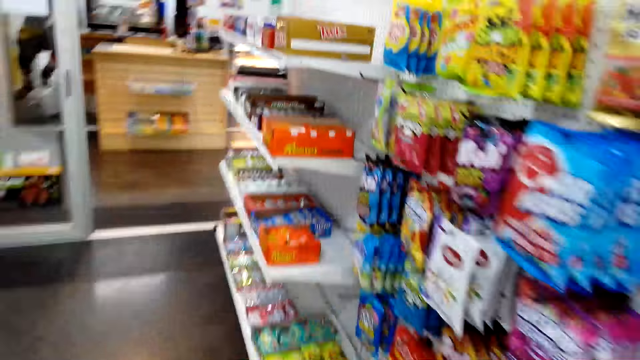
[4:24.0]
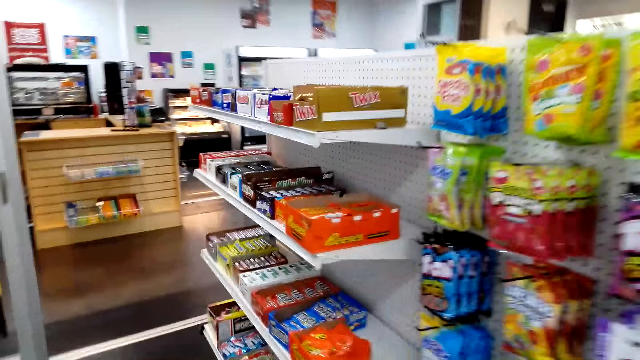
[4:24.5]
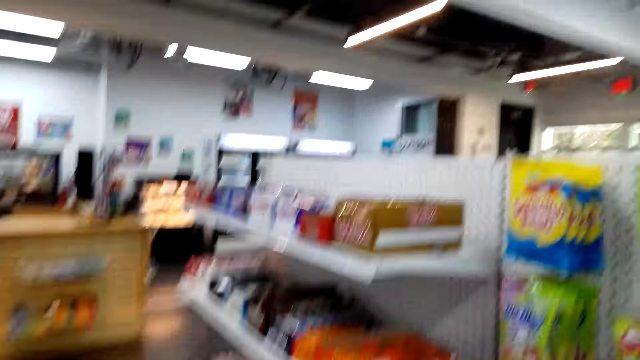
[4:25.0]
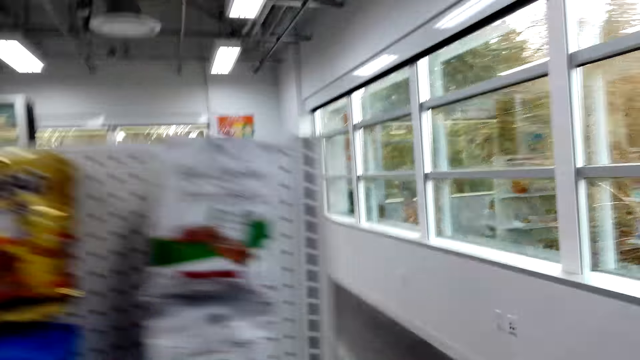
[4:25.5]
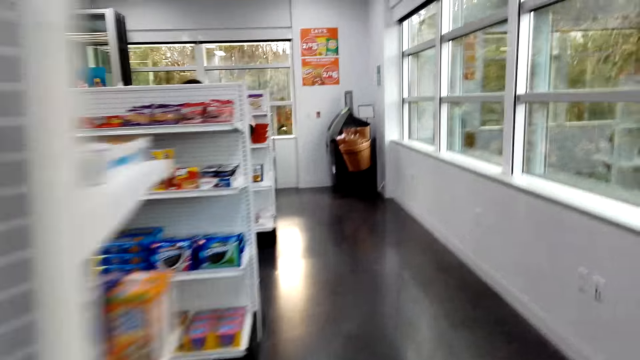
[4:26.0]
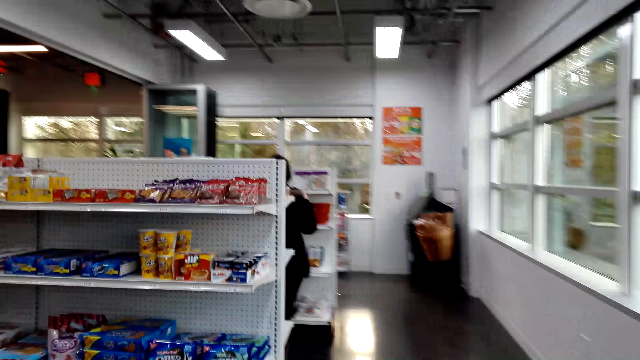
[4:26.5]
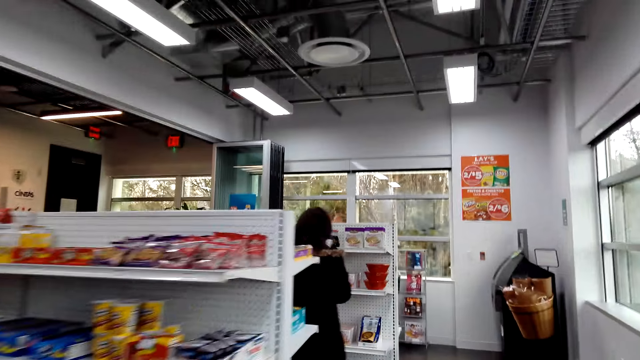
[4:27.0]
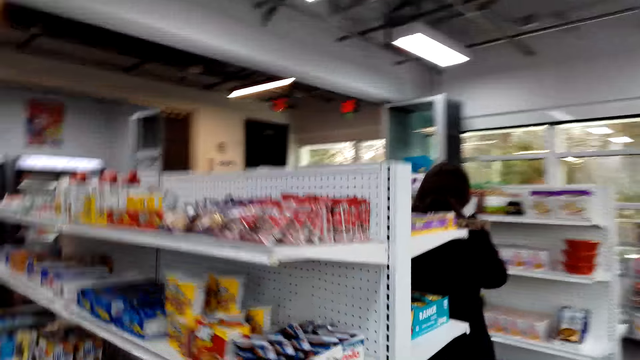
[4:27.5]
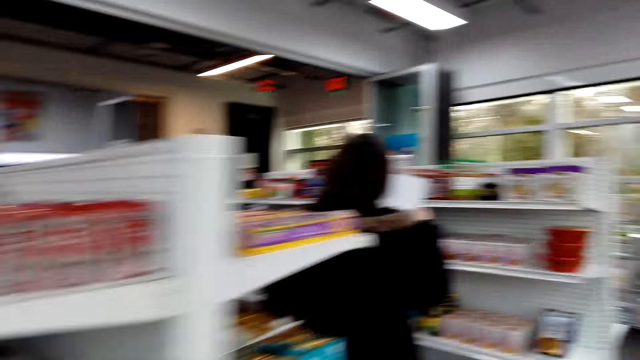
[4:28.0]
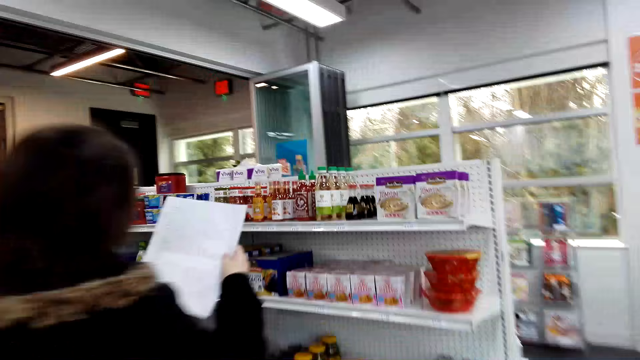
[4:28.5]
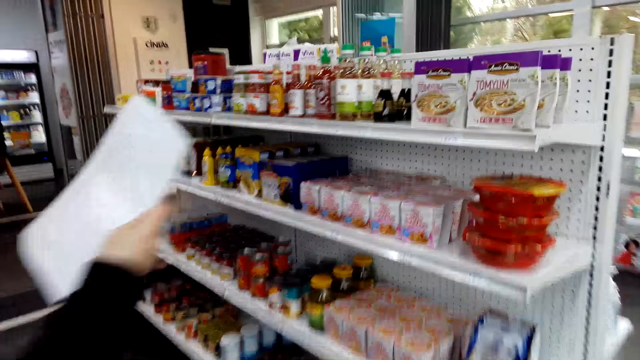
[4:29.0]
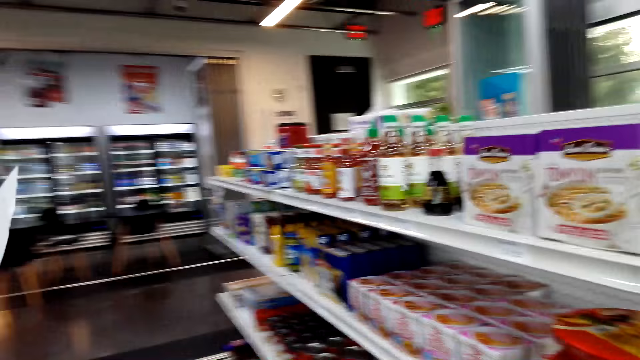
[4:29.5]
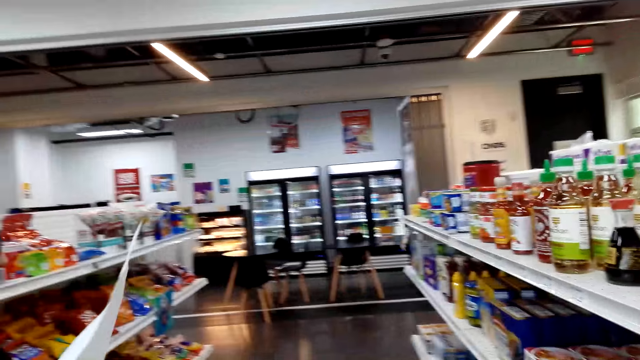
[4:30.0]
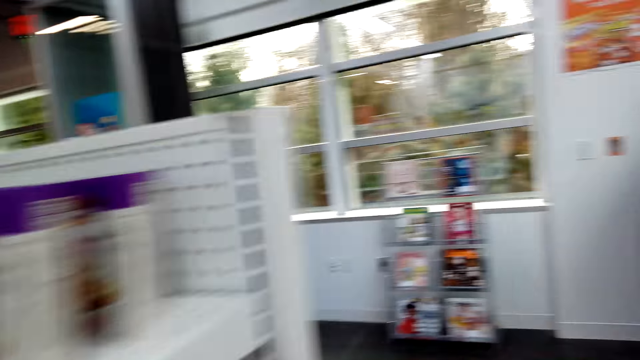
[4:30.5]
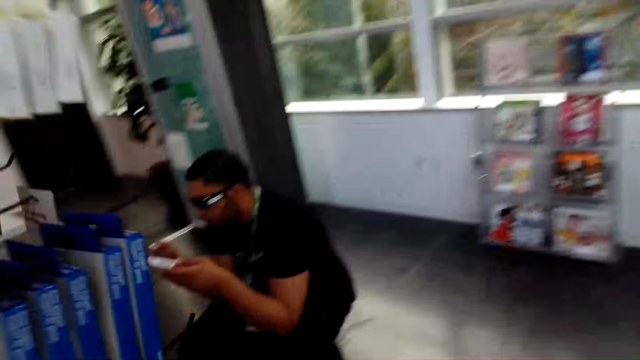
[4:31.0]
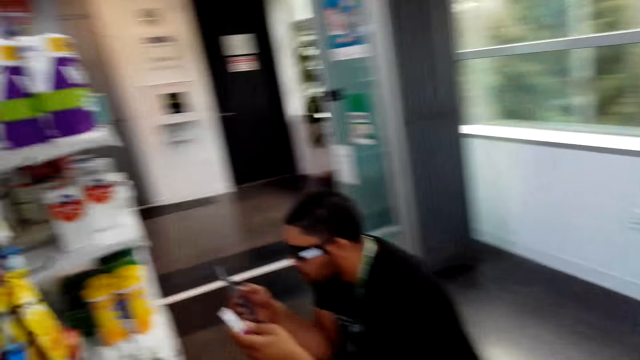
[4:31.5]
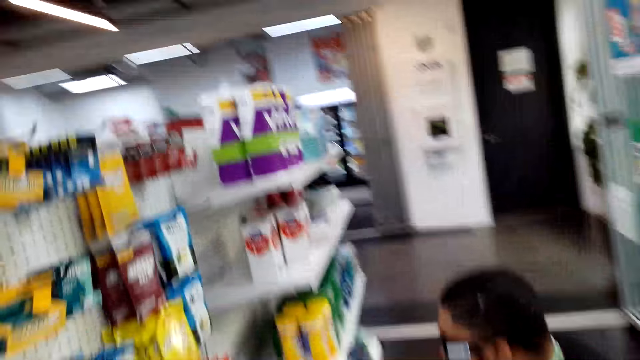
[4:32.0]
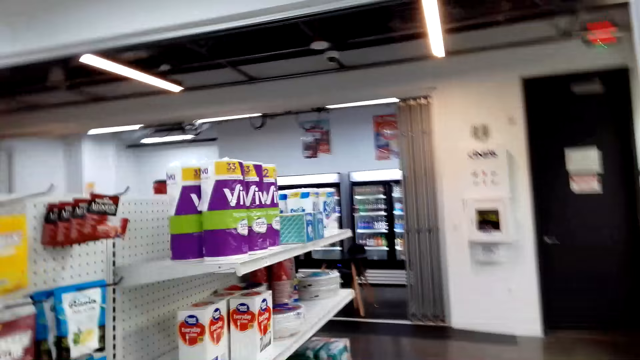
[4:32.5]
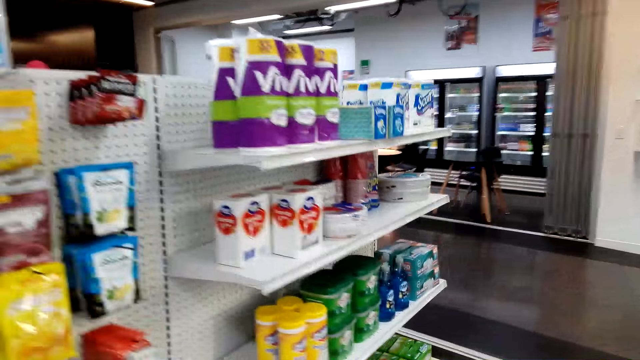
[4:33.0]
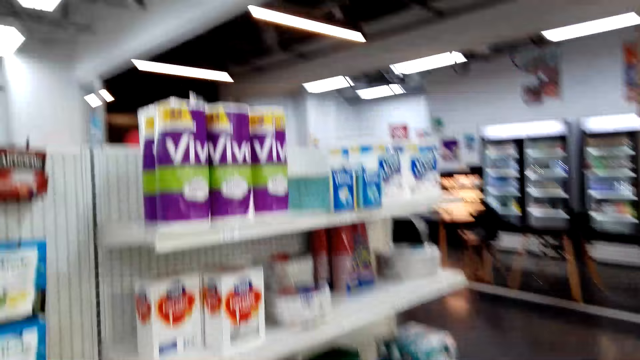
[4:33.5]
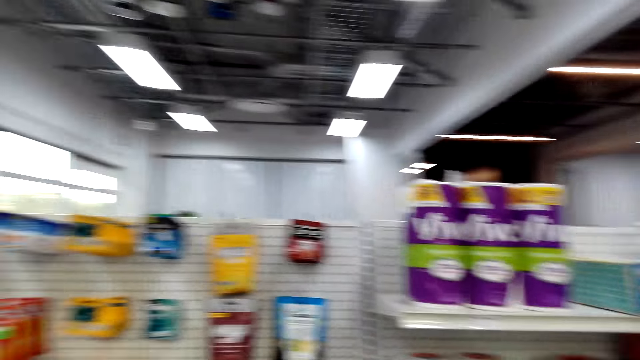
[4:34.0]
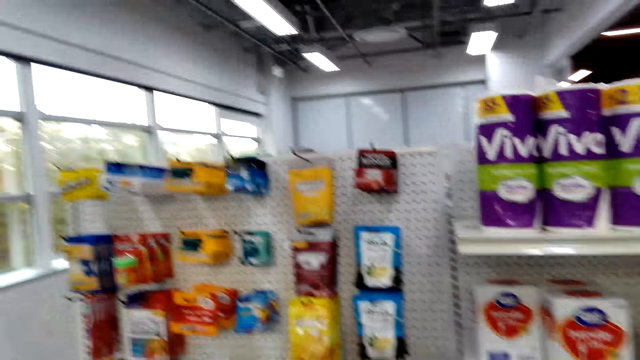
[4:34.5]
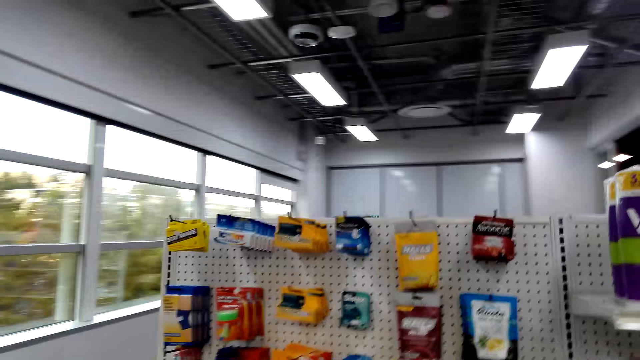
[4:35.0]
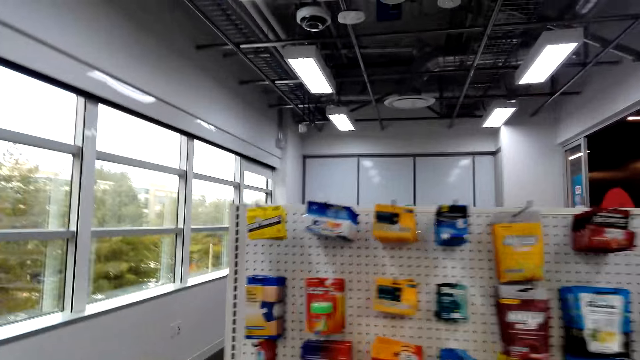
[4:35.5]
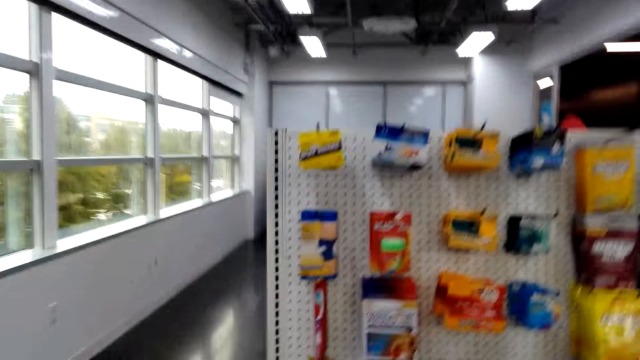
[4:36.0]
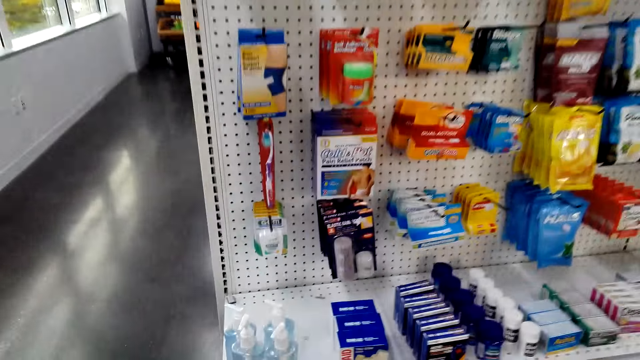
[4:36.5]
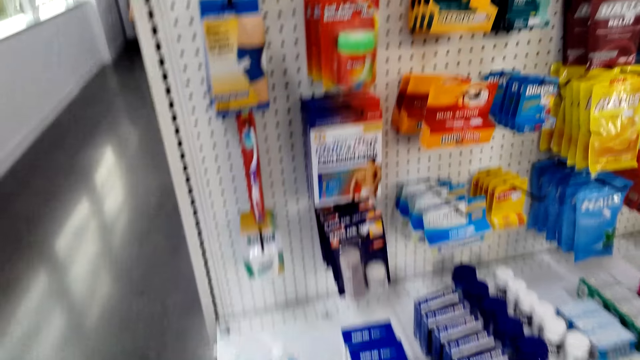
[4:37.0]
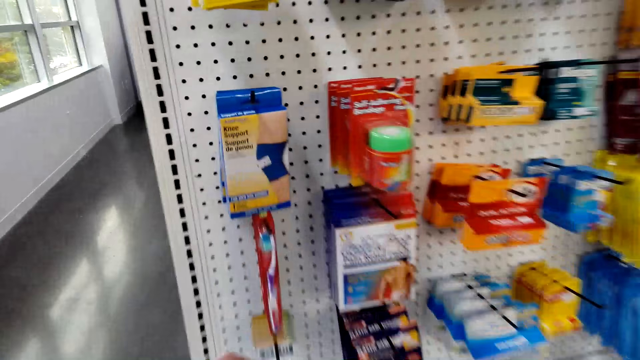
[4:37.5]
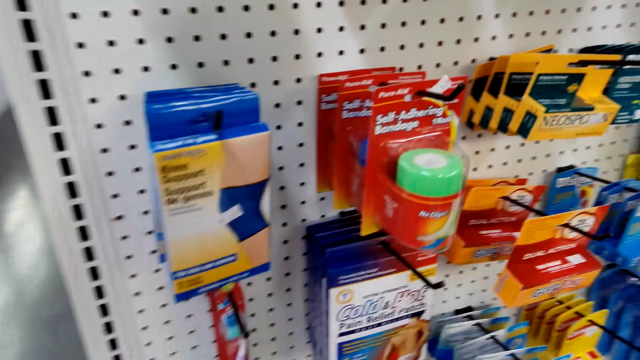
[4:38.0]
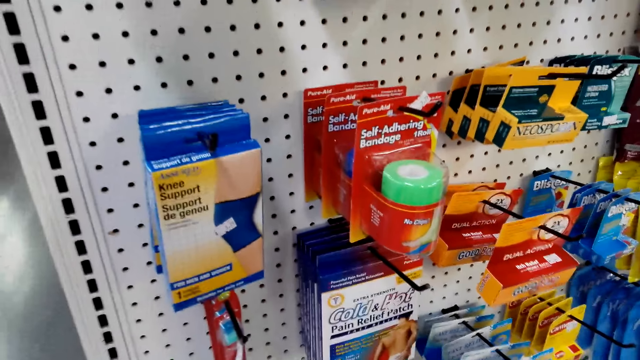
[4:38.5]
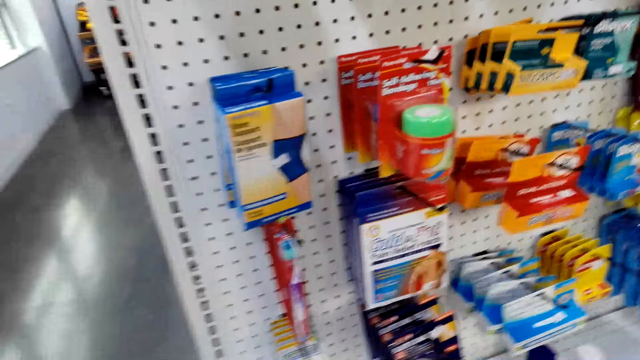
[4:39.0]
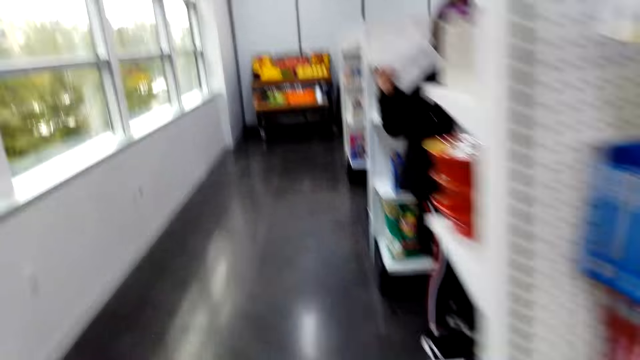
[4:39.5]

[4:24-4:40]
The camera wearer walks towards another rack. They talk to a woman. They walk towards the woman. The woman talks to the camera wearer. The camera wearer walks towards a man. They talk to the woman. They walk towards the woman.

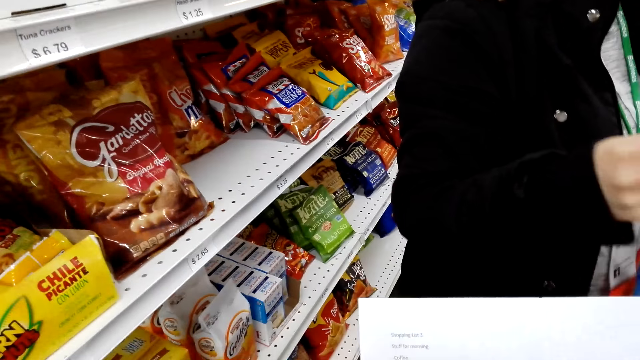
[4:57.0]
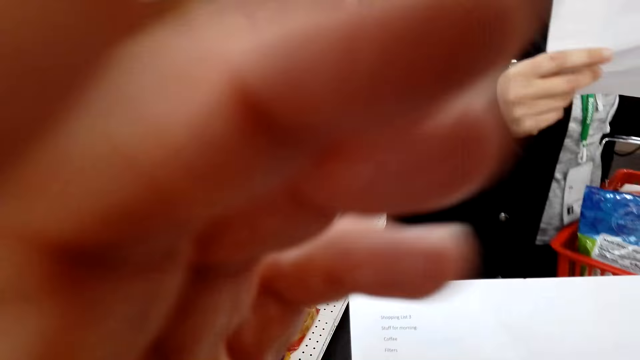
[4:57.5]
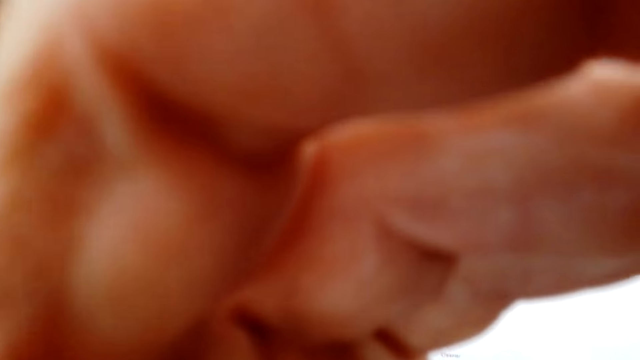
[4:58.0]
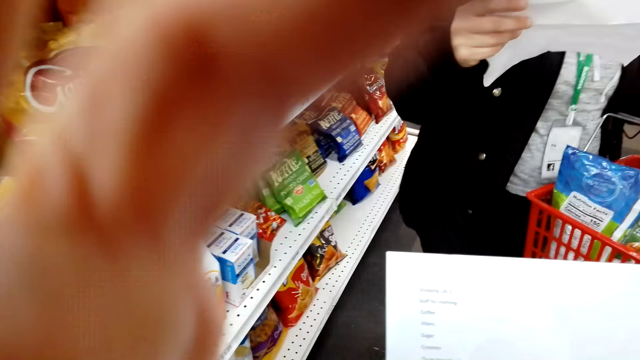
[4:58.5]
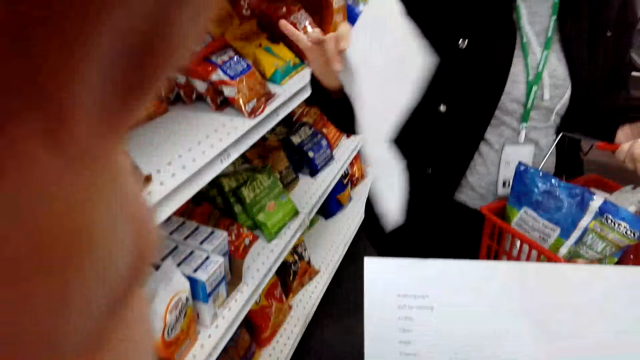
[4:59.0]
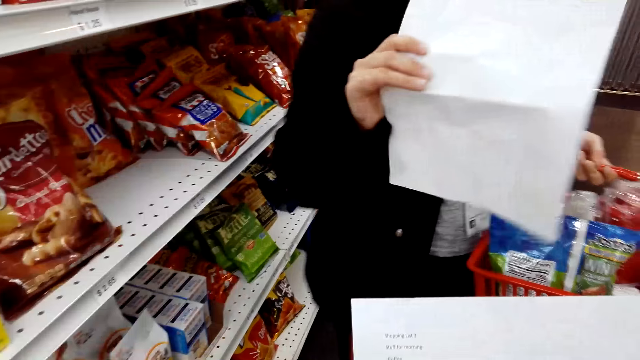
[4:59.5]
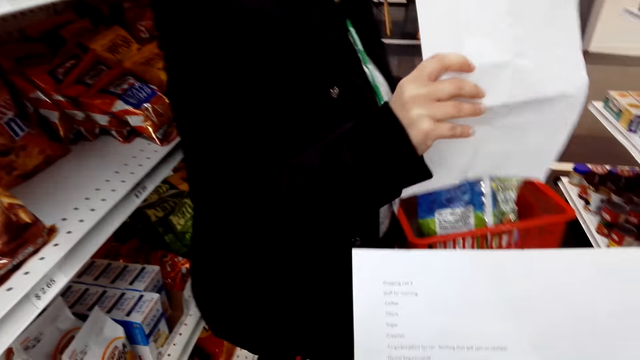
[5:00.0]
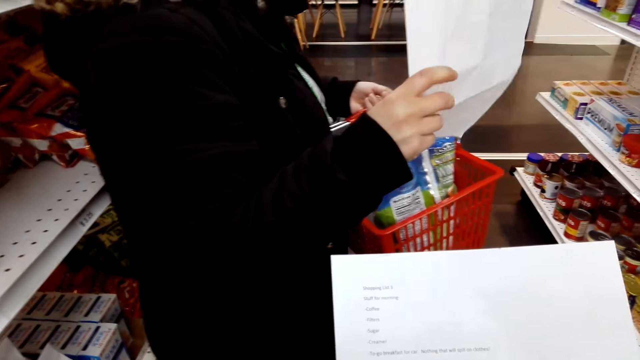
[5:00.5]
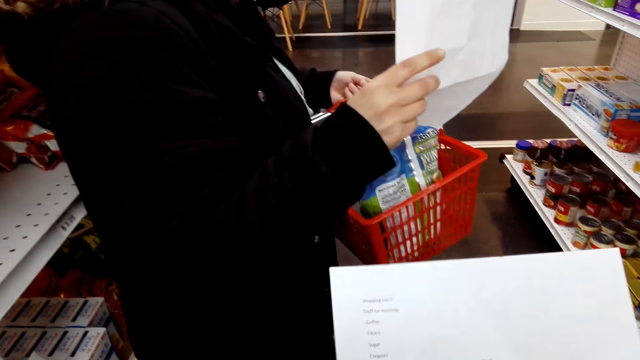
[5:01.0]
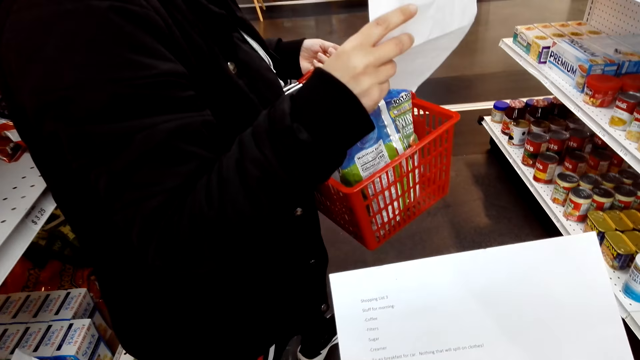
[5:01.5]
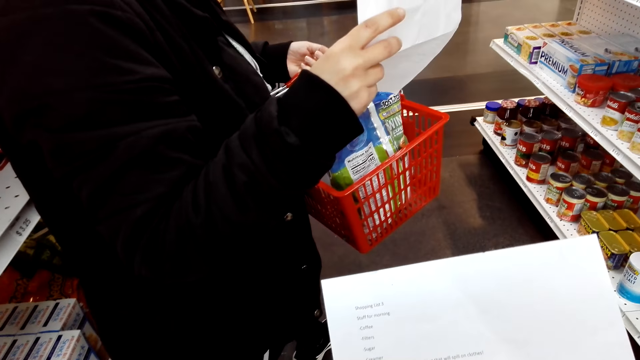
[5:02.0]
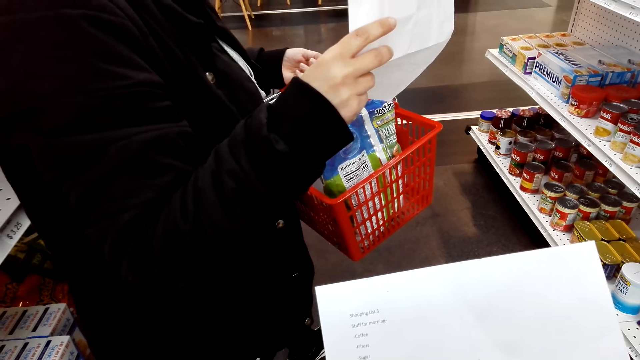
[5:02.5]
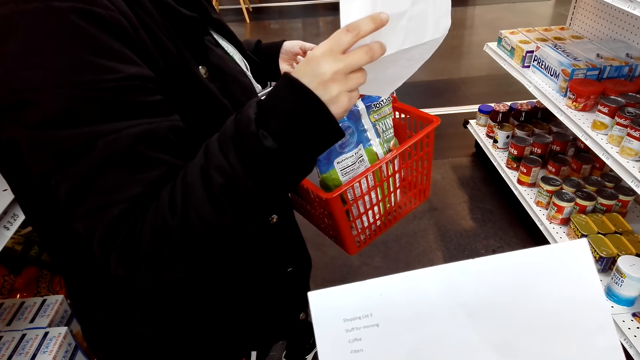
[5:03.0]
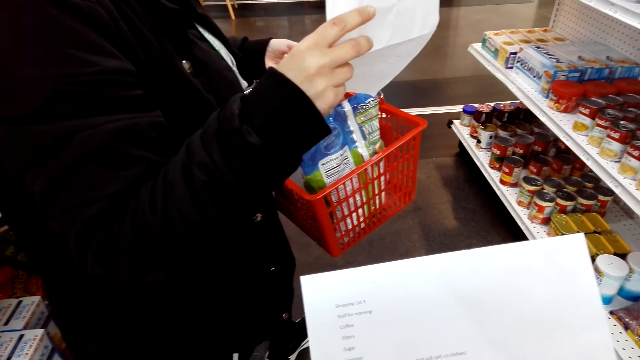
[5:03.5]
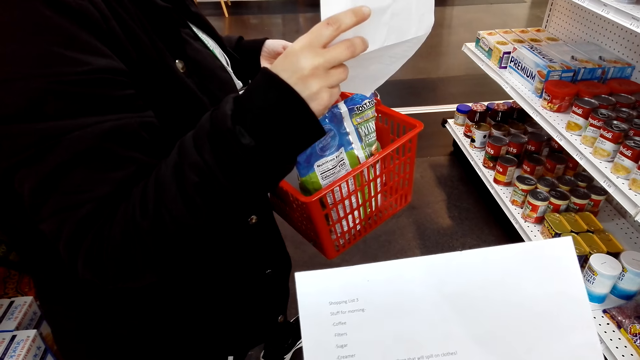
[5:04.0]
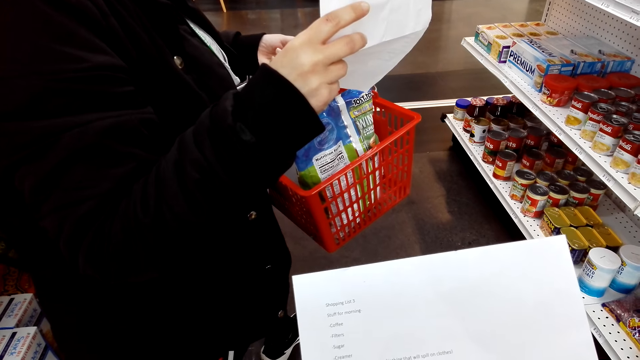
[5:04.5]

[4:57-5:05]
The camera wearer holds the camera. A woman talks to the camera wearer. The woman holds the shopping list and the tray of items. The camera wearer reads the list. The woman talks to the camera wearer.
